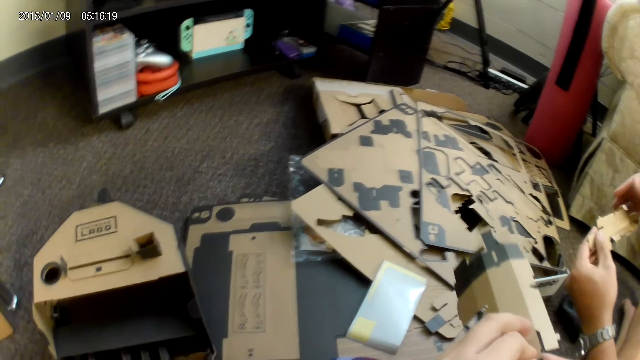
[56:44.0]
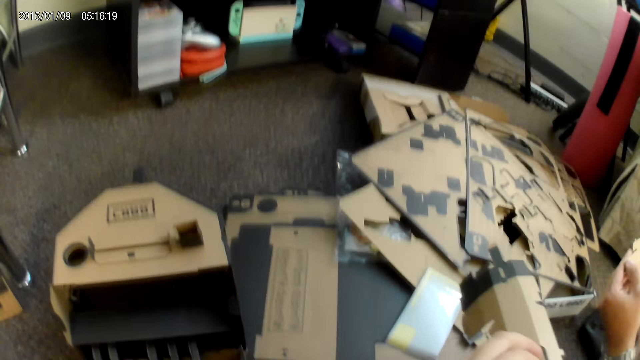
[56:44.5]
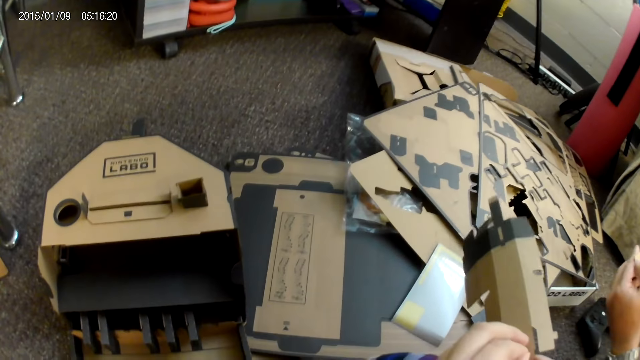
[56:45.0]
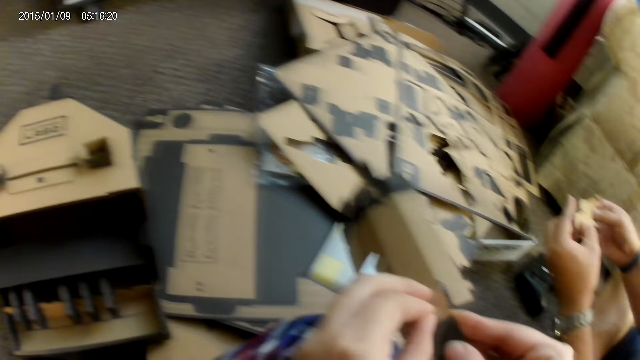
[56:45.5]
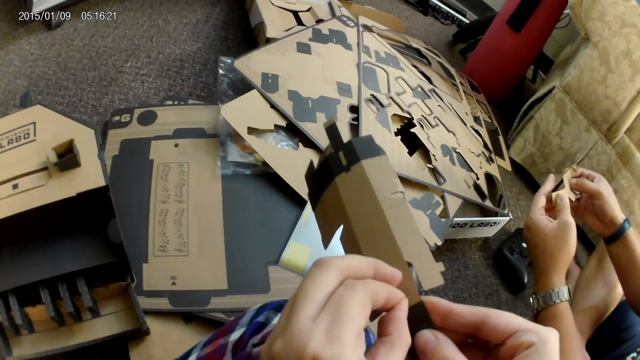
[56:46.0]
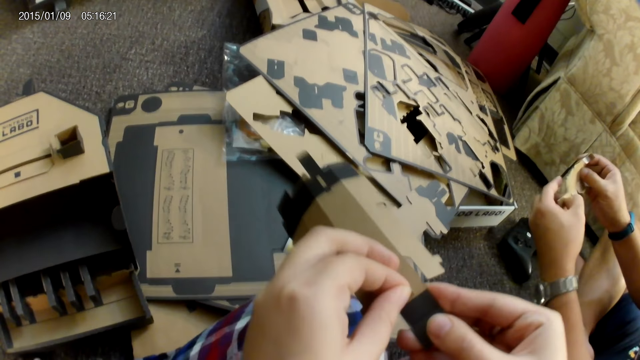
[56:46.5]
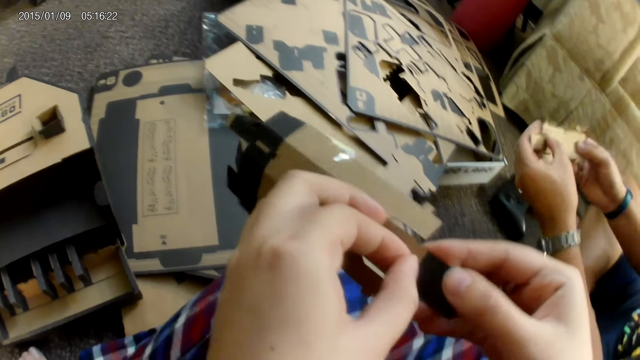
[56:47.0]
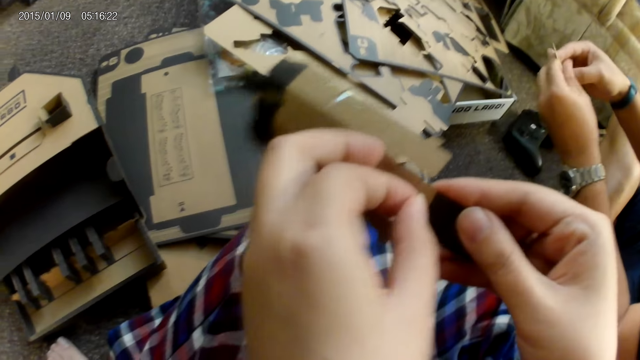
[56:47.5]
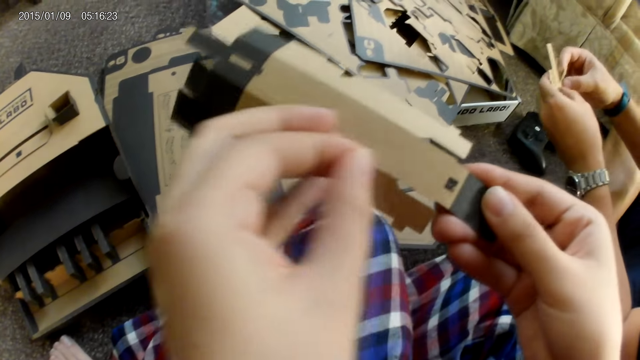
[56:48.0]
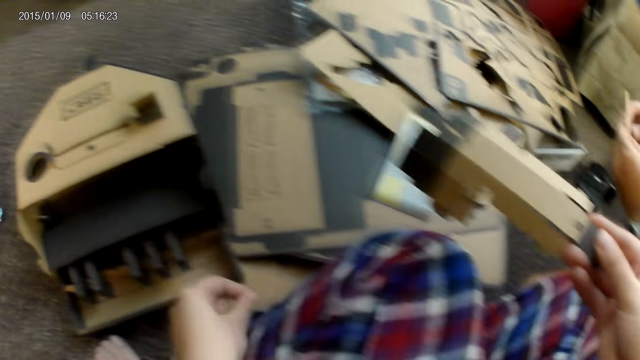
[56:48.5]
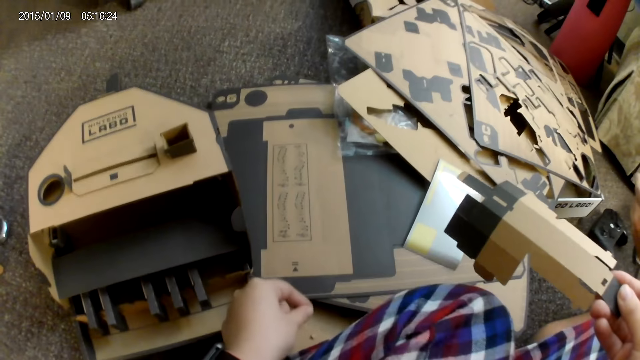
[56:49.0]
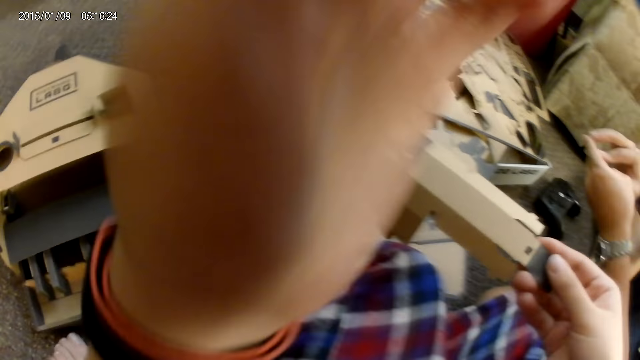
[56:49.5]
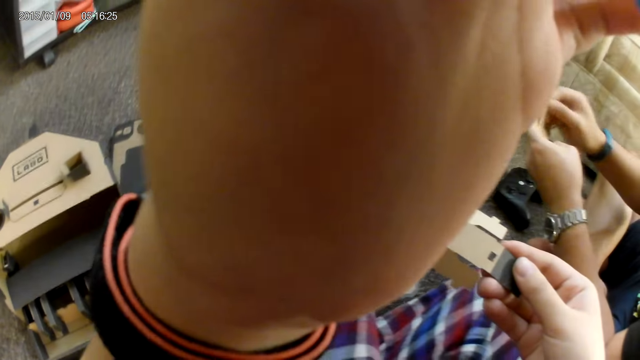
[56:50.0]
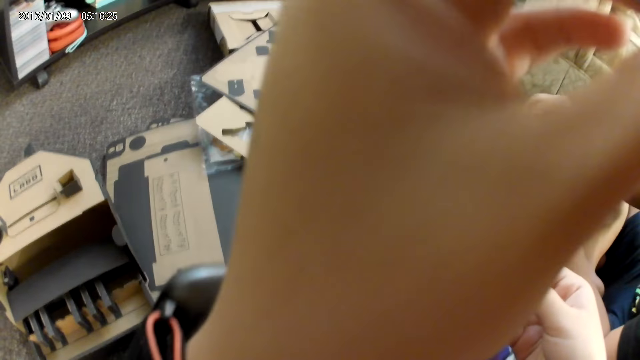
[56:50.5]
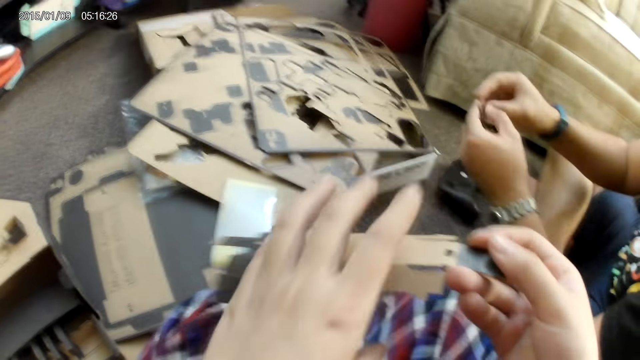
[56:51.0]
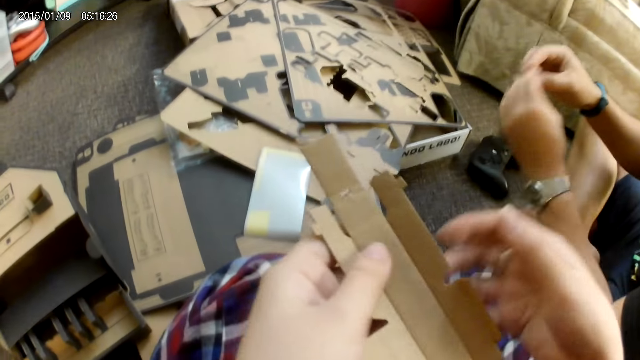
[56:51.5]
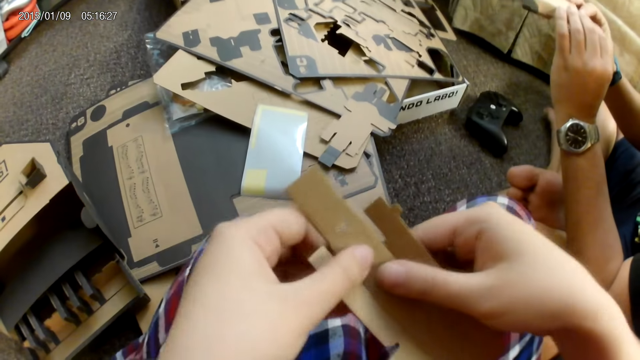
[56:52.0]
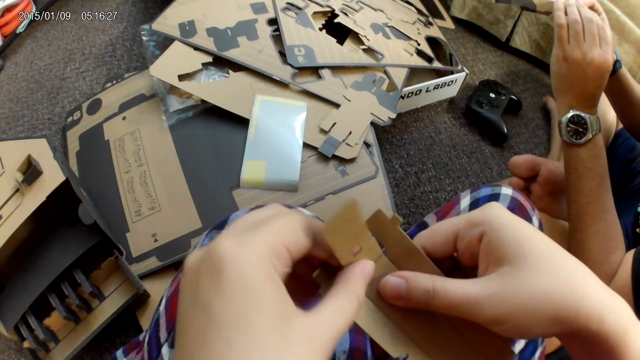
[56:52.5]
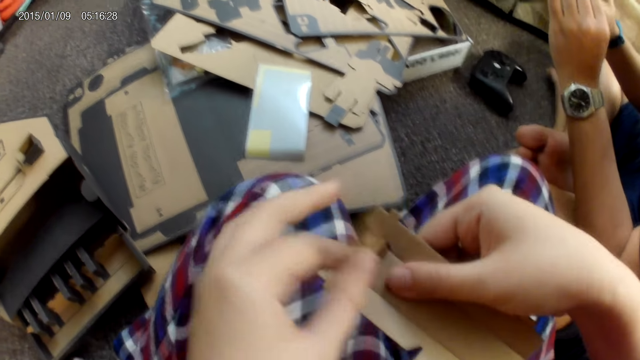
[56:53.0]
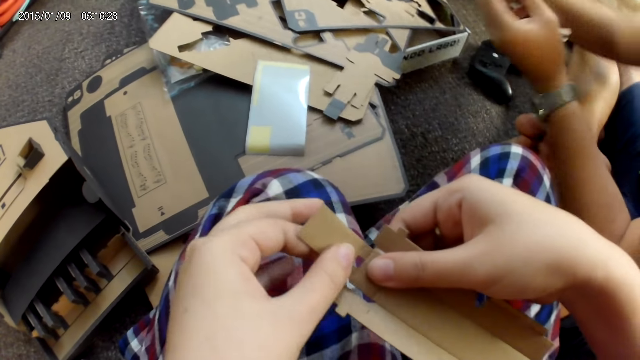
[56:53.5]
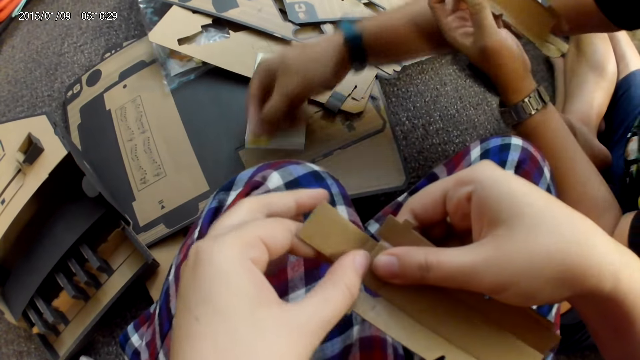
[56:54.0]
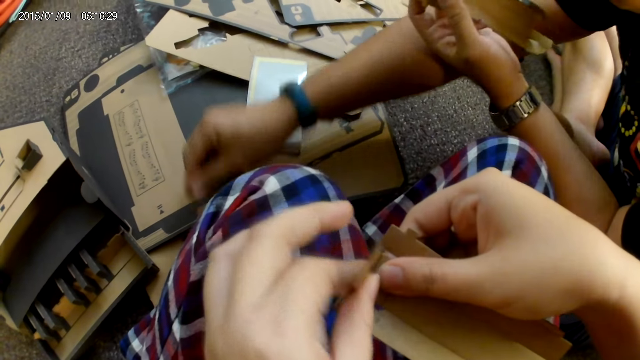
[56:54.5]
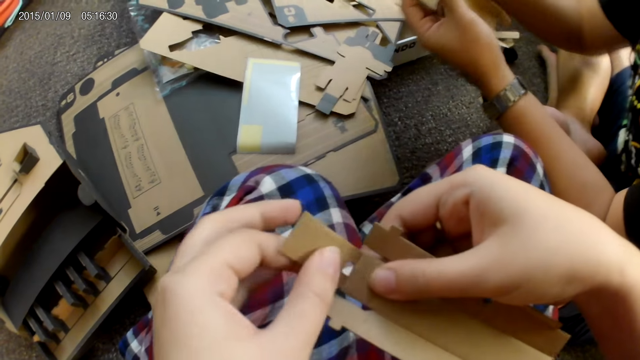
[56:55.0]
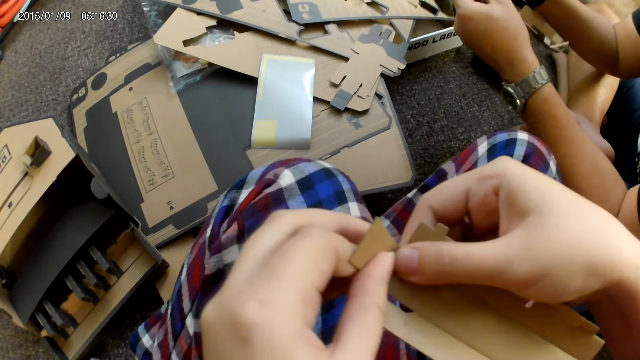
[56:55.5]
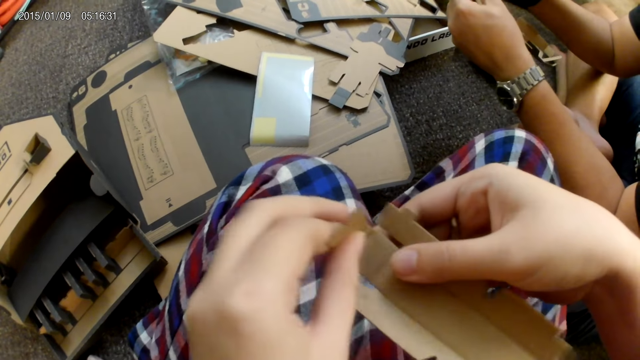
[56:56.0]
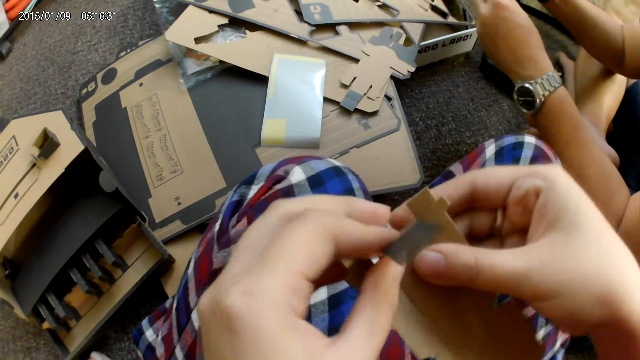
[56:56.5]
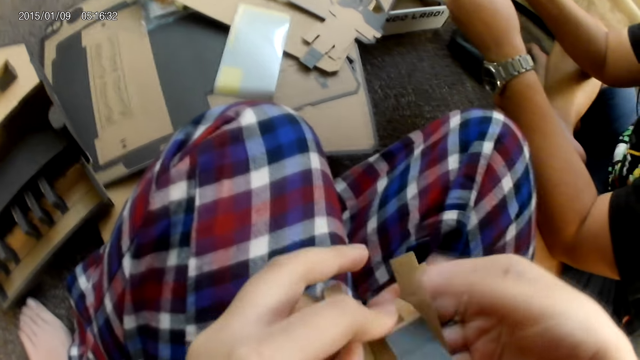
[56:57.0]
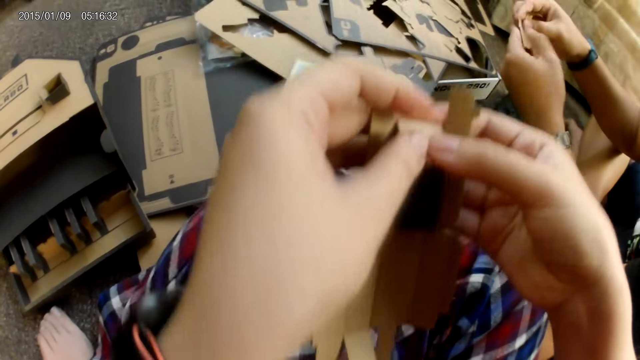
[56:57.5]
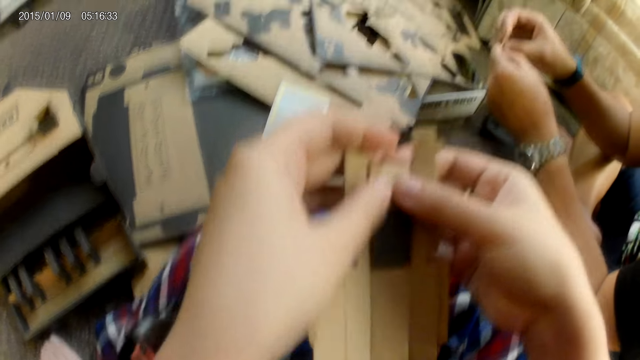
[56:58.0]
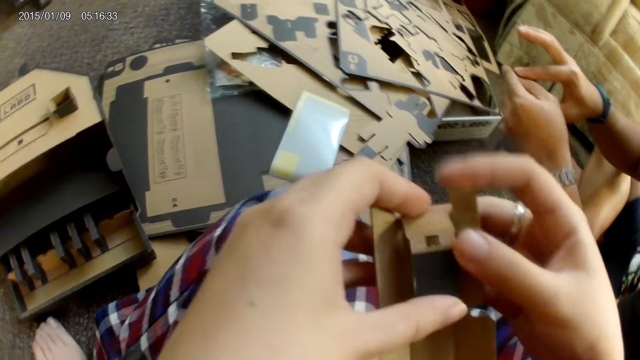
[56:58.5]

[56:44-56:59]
The camera wearer removes a piece of cardboard from the cardboard with her left hand. She drops the piece of cardboard on the ground with her left hand. She adjusts a camera on her head with her left hand. She turns the cardboard around with her left hand. She holds the cardboard with both hands. She adjusts the cardboard with both hands. A man drops a piece of cardboard on the ground with his right hand. The camera wearer adjusts a game part with both hands. The man adjusts the cardboard with both hands.

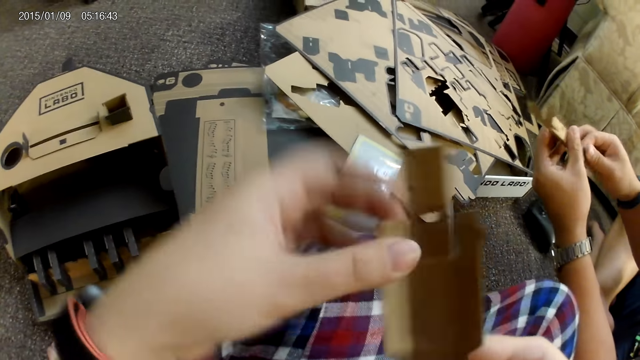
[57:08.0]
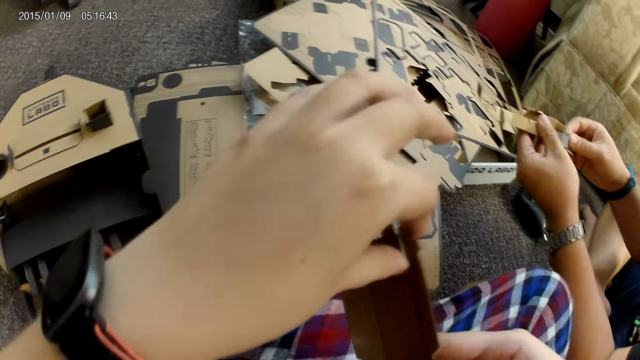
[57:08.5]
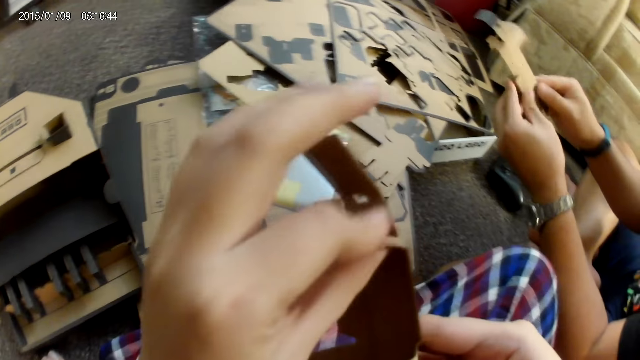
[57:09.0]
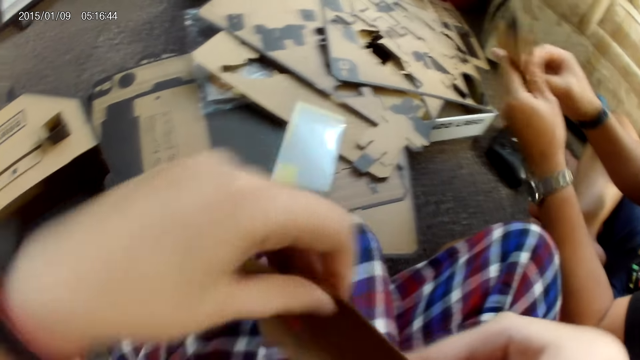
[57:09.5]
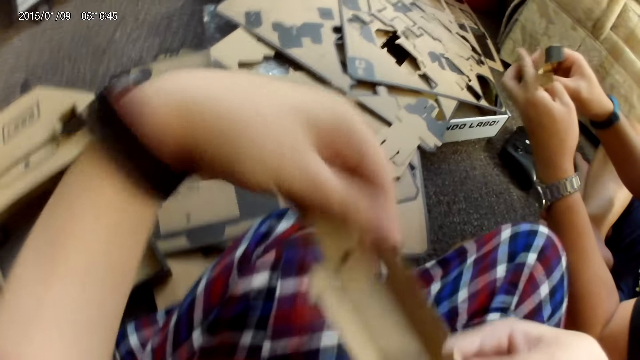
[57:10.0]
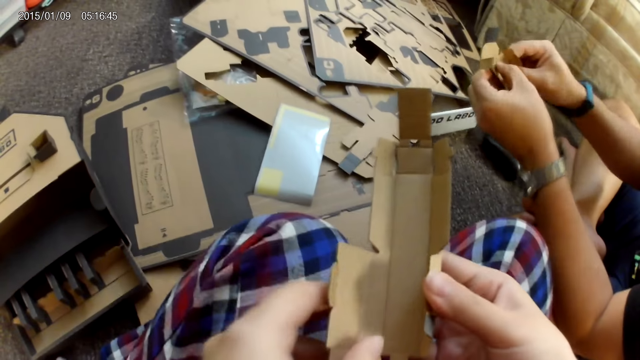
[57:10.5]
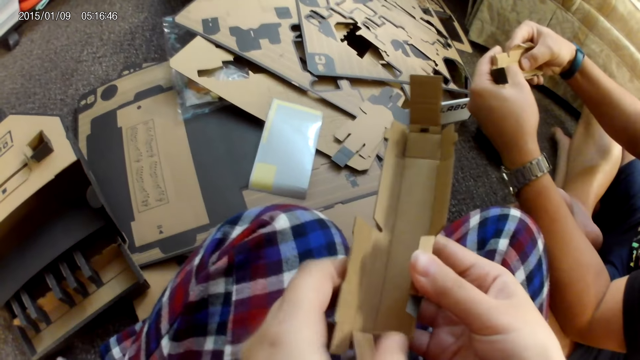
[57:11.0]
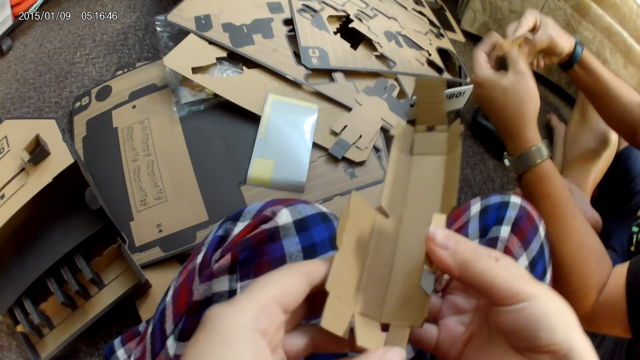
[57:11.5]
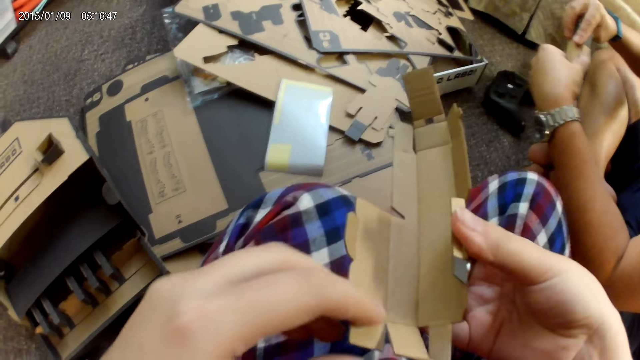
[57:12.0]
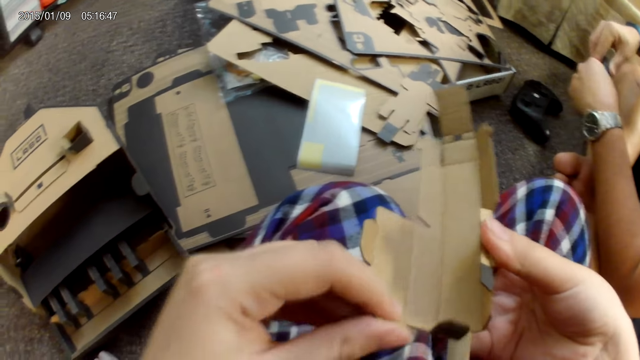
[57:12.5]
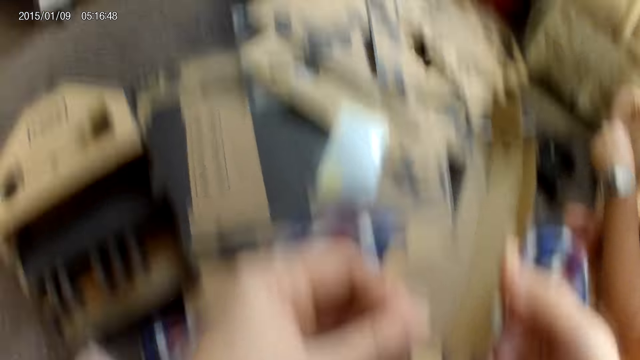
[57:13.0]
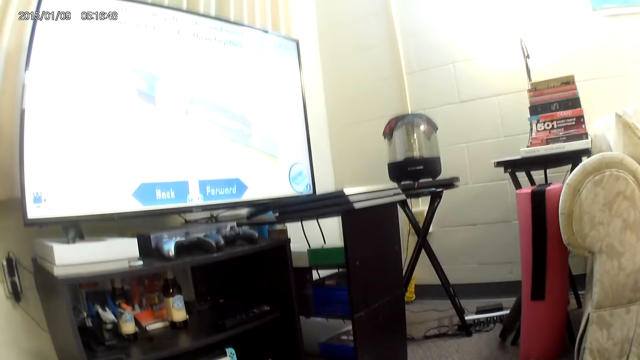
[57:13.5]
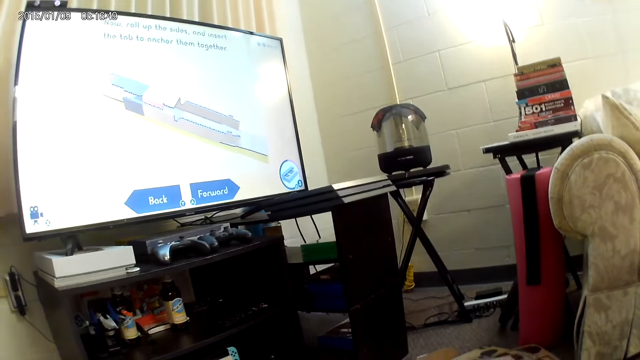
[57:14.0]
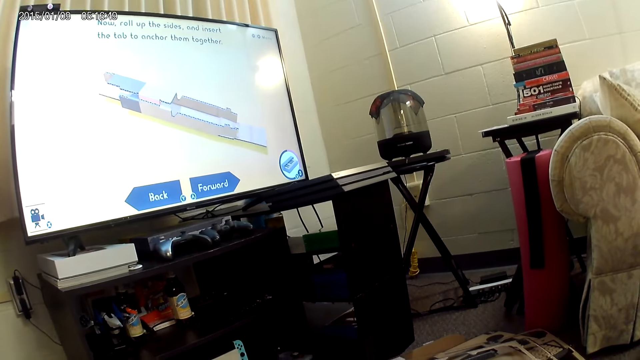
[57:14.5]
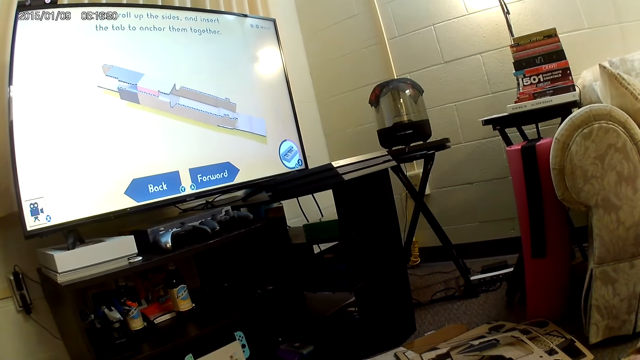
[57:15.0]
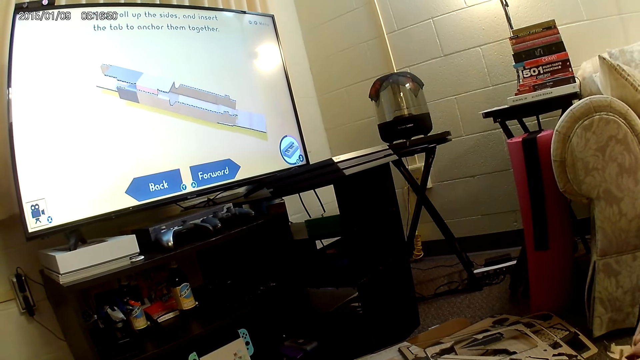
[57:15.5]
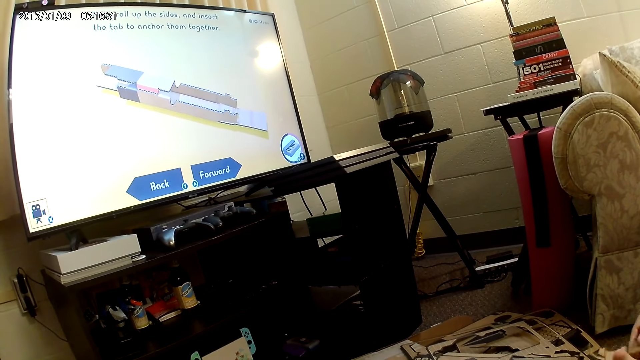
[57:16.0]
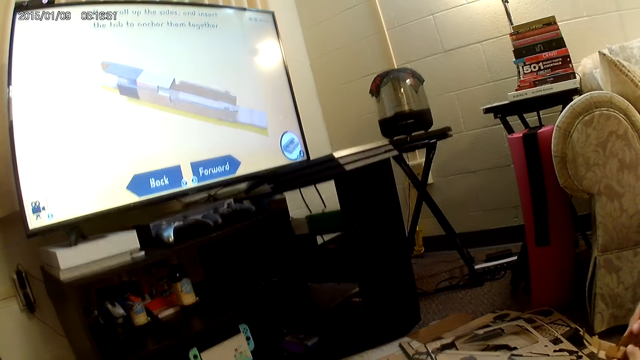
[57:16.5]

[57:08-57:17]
The camera wearer looks around the house. They converse with a male.
